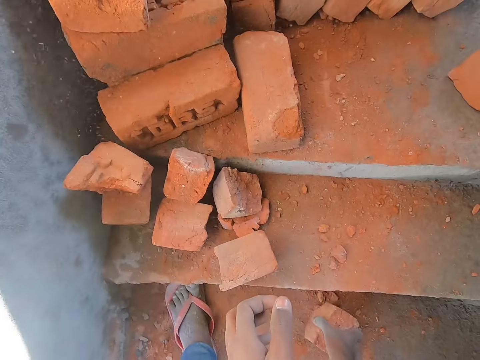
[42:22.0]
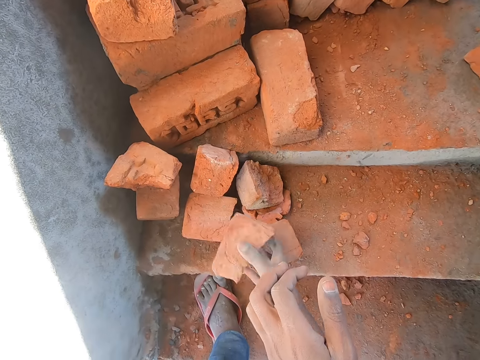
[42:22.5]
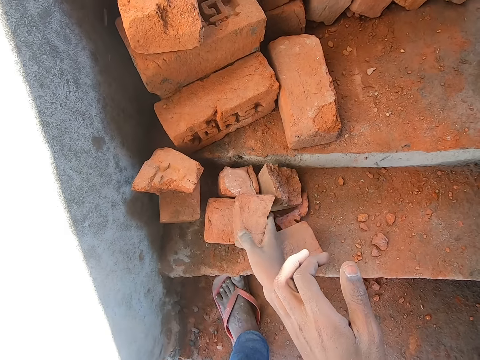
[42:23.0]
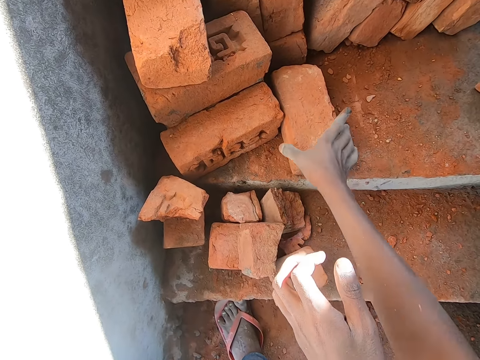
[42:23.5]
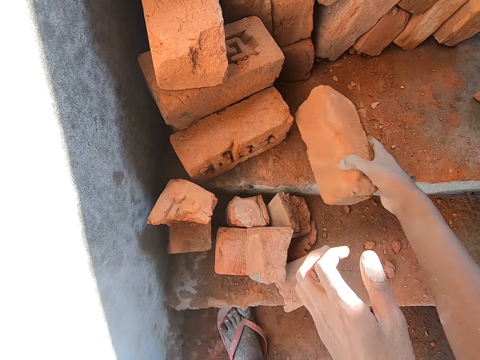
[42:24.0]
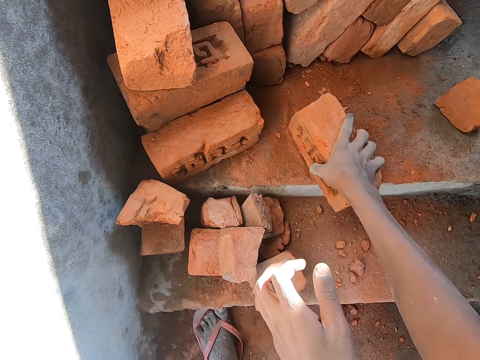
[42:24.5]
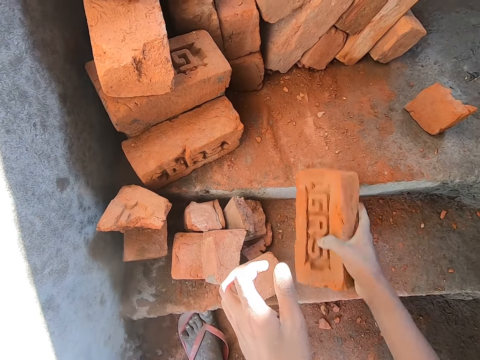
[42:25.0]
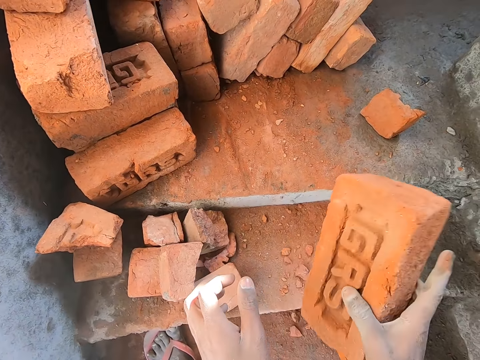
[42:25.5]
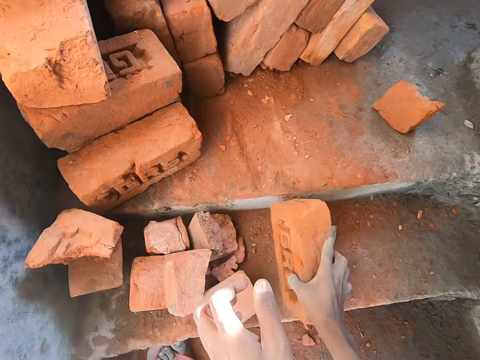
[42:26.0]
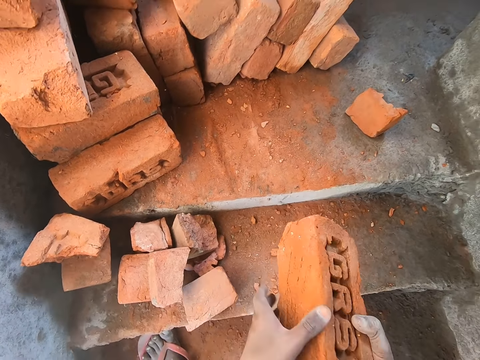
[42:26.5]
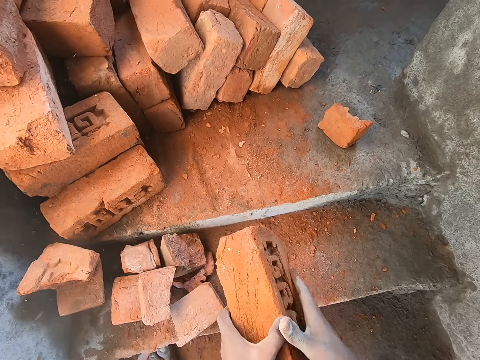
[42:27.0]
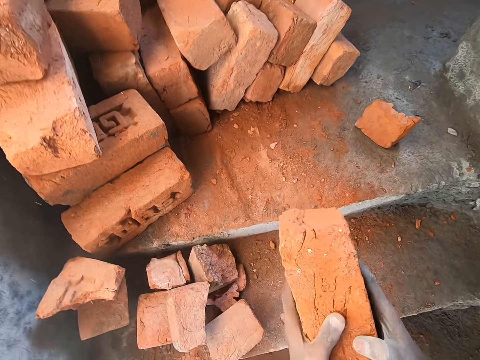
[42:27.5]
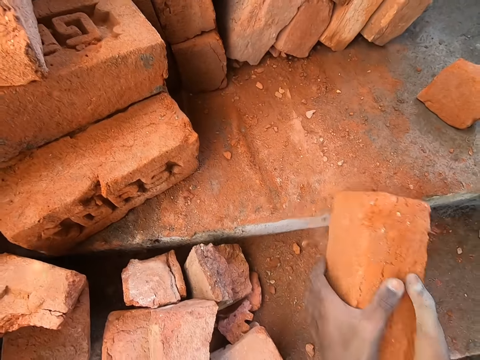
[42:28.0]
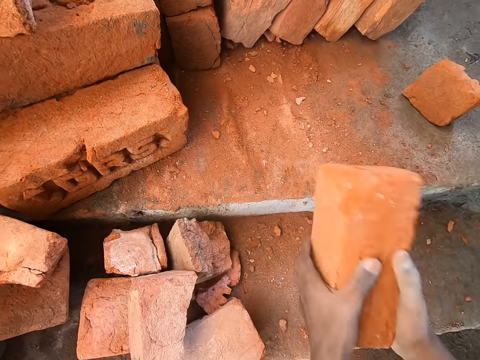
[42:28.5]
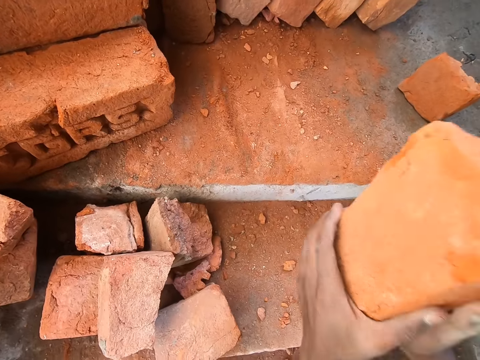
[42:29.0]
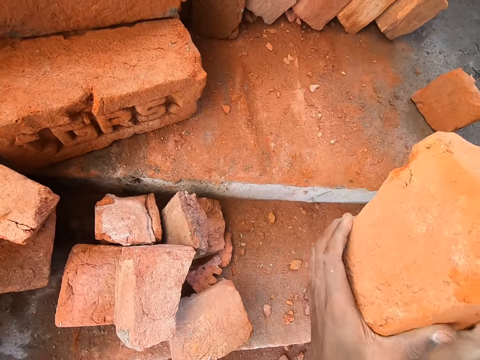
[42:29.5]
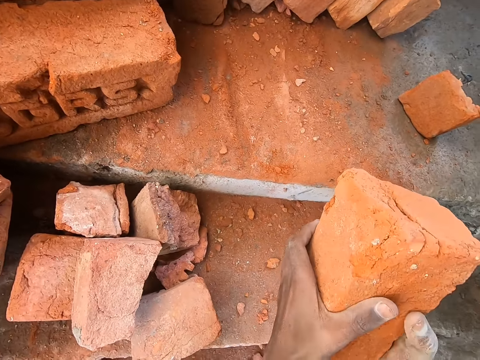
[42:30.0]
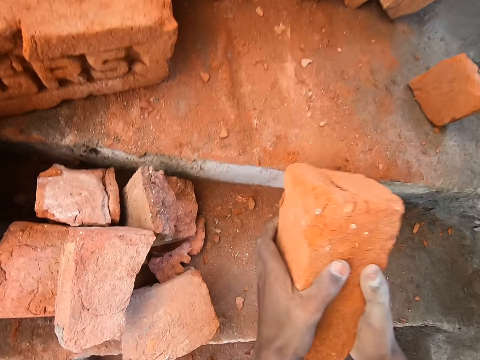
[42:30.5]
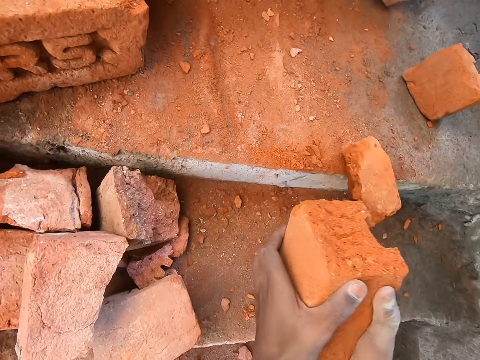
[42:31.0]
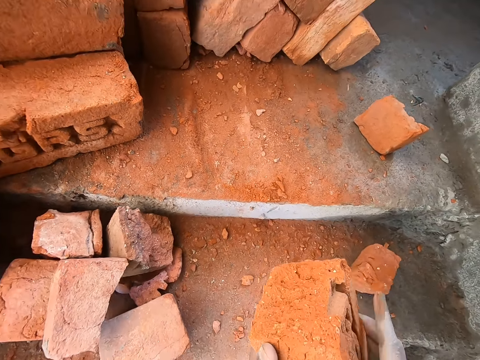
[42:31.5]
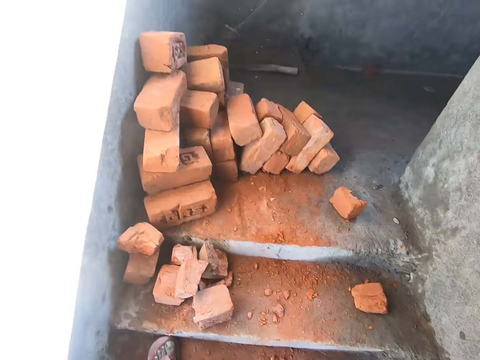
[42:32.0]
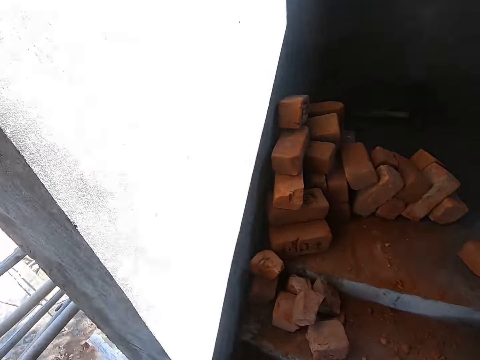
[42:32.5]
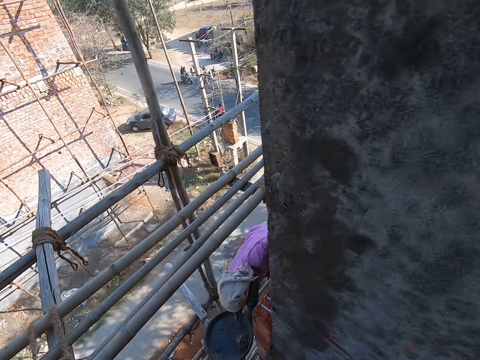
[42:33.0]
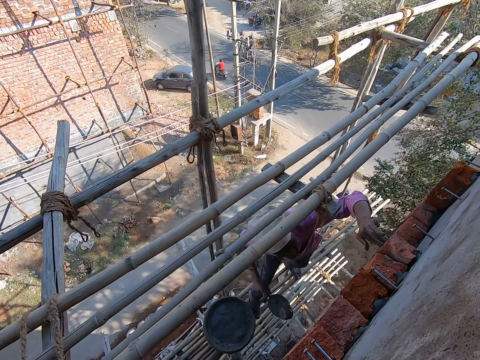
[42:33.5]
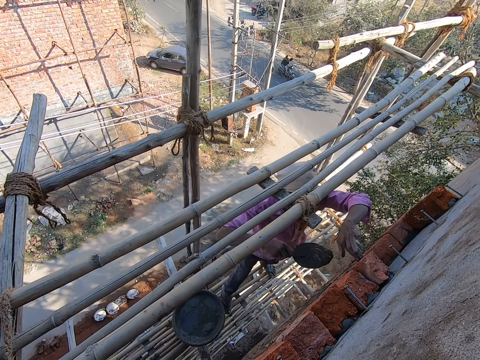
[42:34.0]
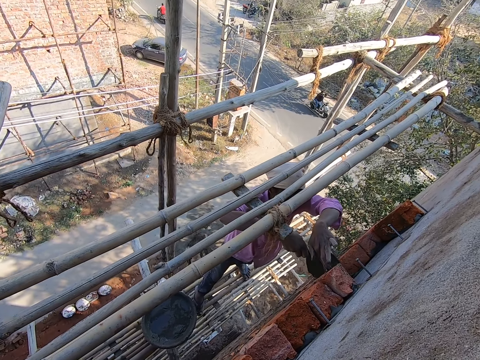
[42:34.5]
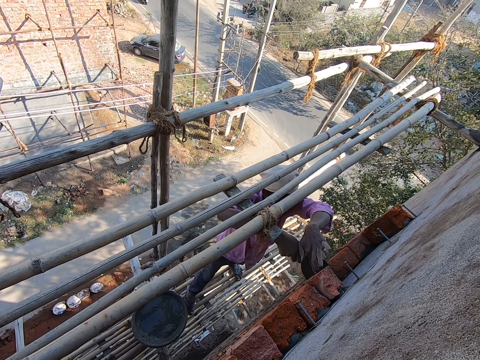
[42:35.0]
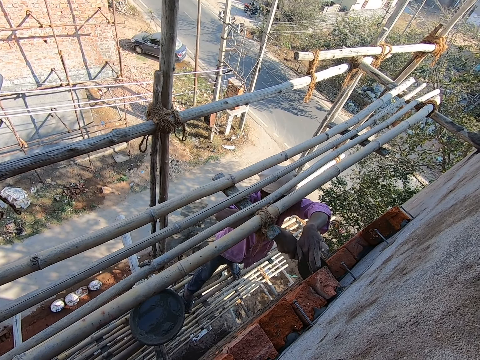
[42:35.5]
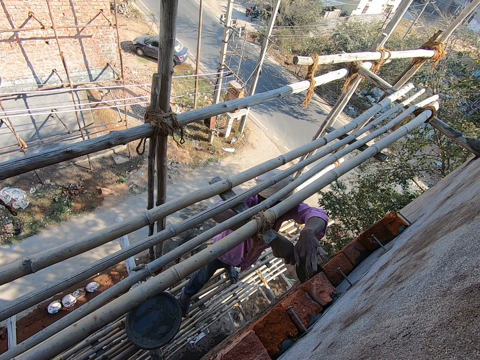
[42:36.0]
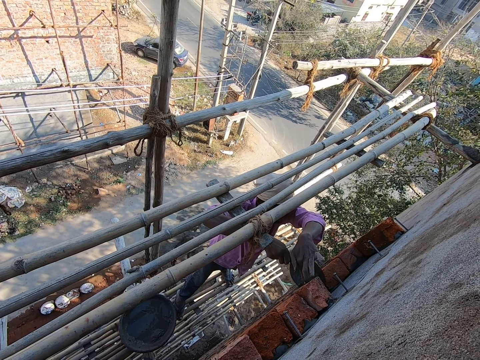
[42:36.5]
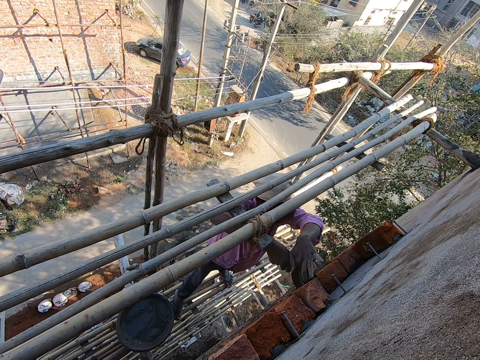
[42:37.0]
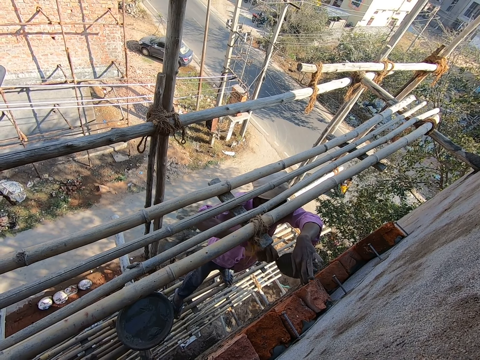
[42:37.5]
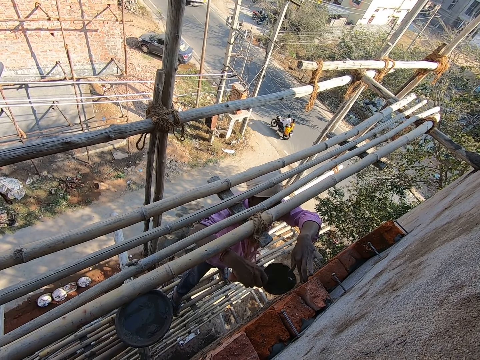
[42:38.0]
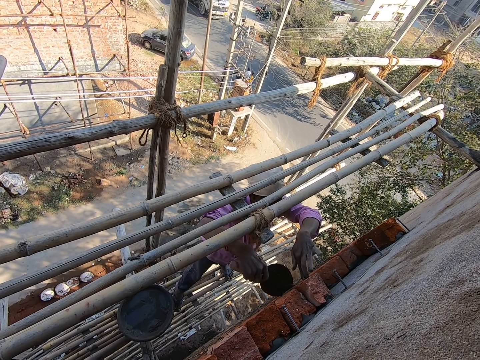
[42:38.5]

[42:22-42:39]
The camera wearer picks a red brick from the pile of red bricks on the stairs. He hits the red brick on the stairs with his right hand. He hits the red brick on the stairs with both hands. He aligns the brick. He turns around. The person scoops cement with a trowel. The camera wearer plasters the cement on the wall with the trowel in his left hand. The person smears the cement on the brick.

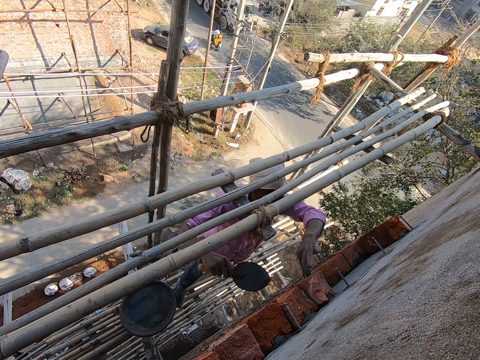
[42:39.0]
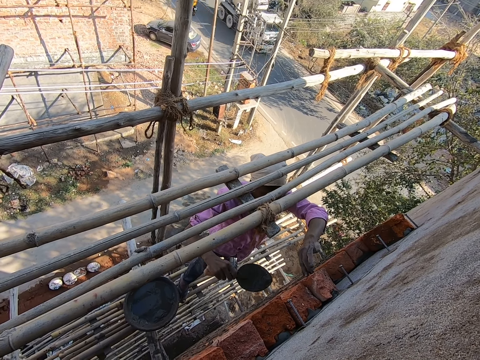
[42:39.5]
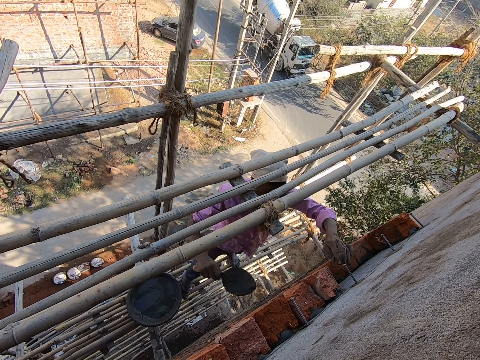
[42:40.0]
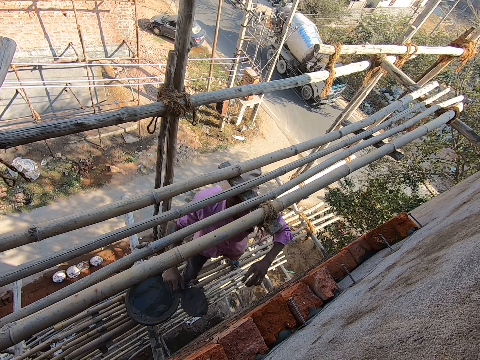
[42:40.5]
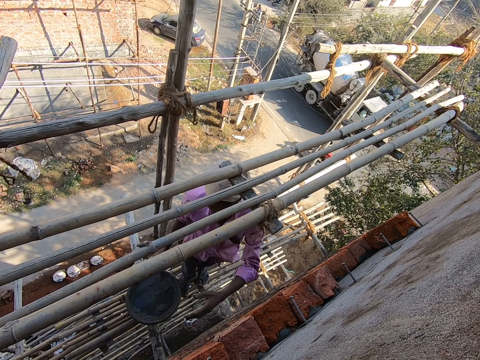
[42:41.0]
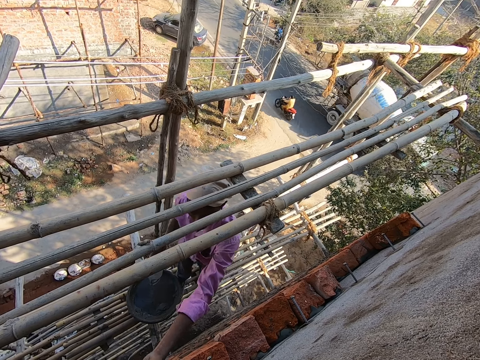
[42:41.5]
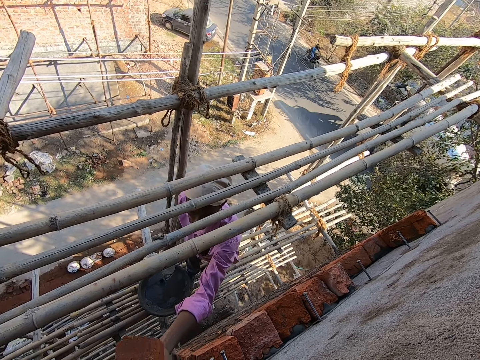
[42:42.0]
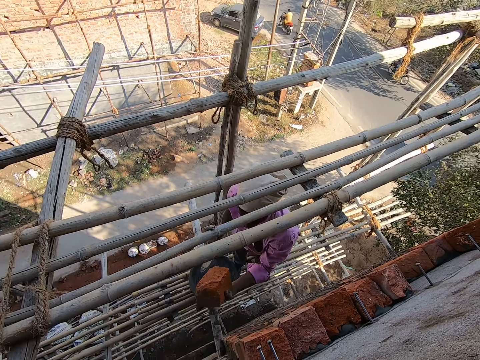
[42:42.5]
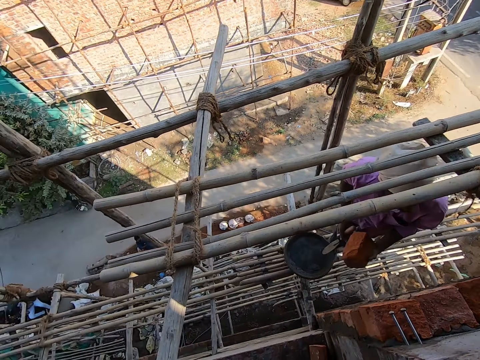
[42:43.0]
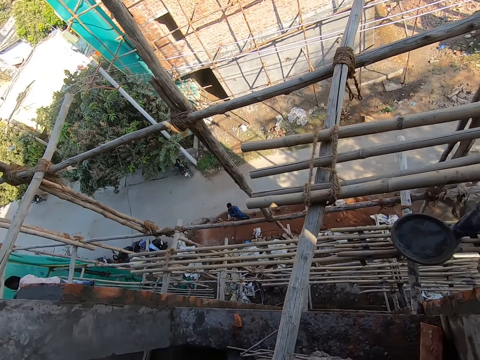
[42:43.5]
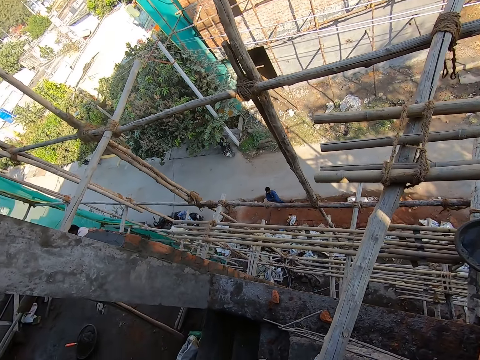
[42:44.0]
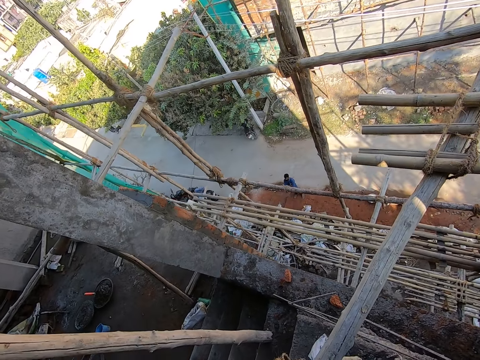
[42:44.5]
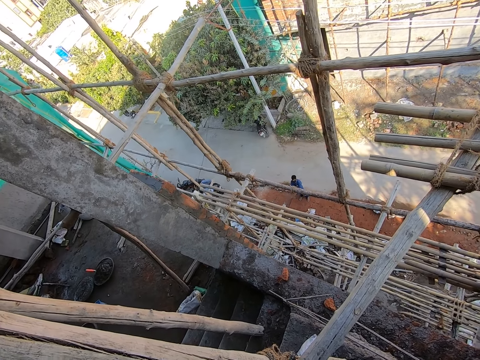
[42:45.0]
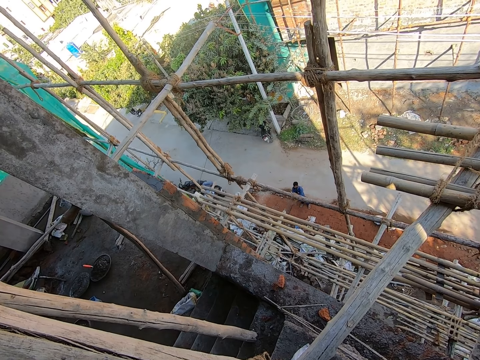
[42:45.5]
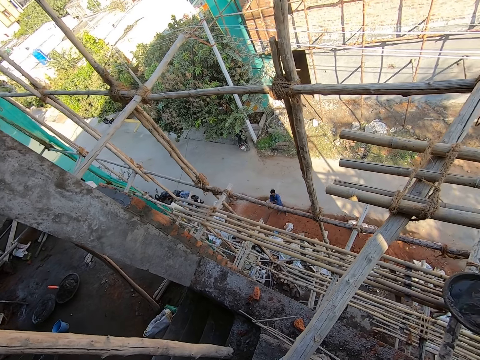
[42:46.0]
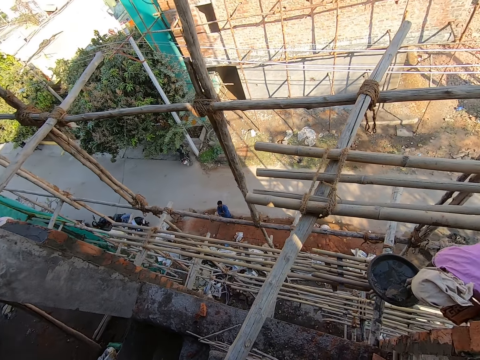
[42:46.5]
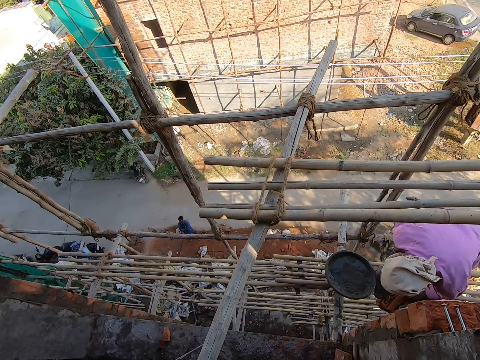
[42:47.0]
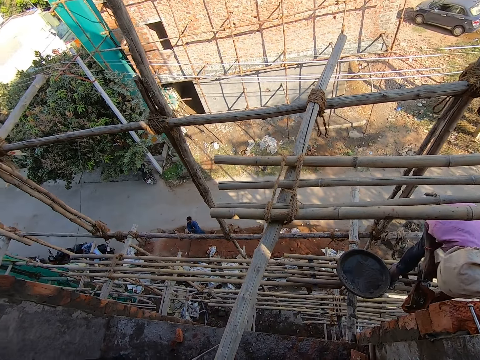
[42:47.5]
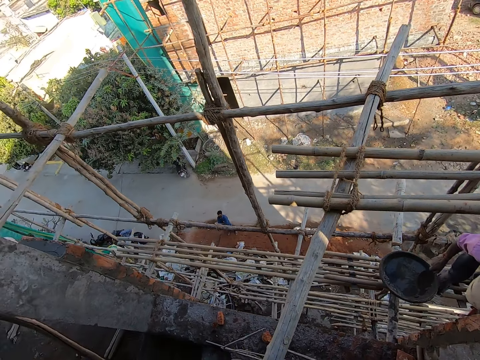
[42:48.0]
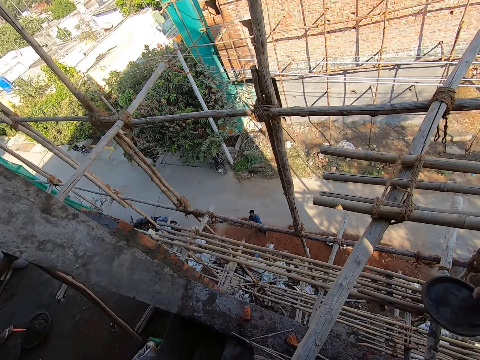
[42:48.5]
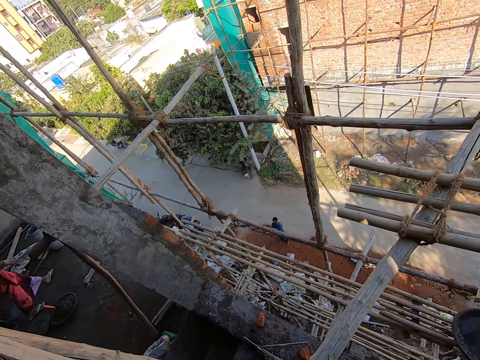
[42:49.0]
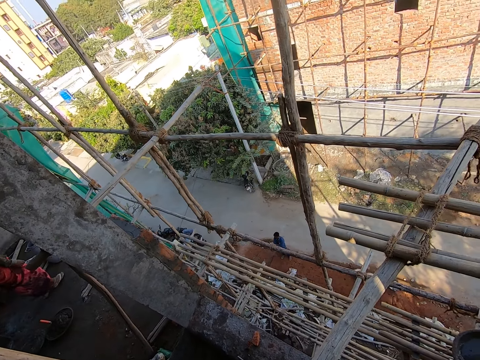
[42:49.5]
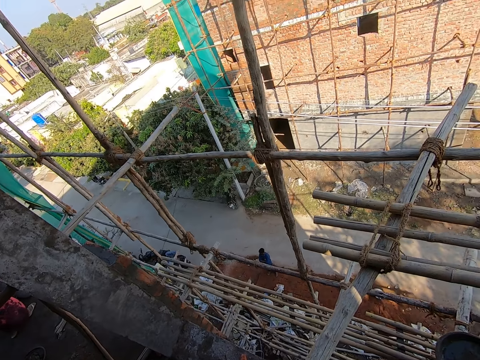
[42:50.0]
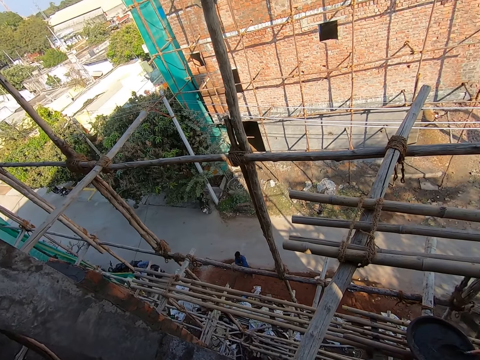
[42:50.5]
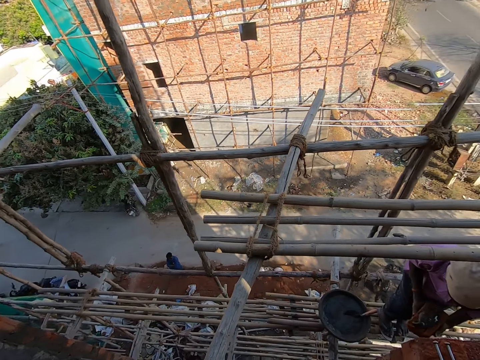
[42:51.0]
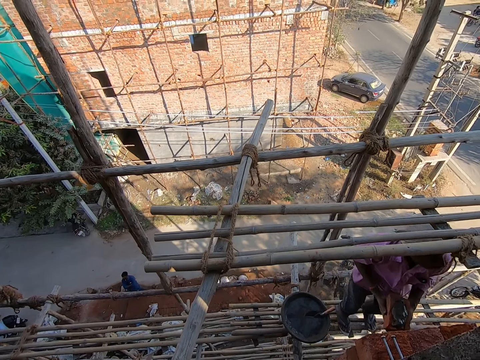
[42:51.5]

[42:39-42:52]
The man collects the red brick from the camera wearer with his left hand. The camera wearer looks around. The man scoops cement from the head pan with the trowel in his right hand, smears the cement on the brick, and puts the trowel in a container. The camera wearer looks around.
